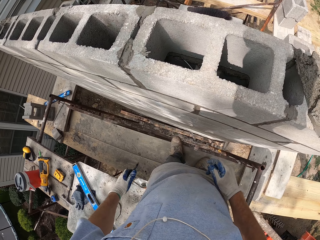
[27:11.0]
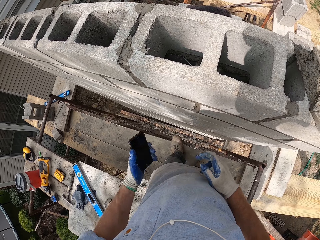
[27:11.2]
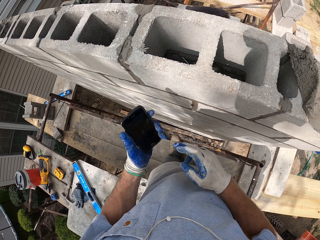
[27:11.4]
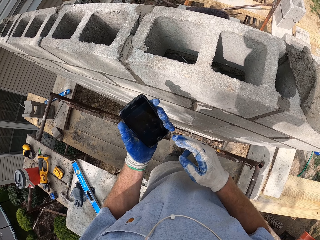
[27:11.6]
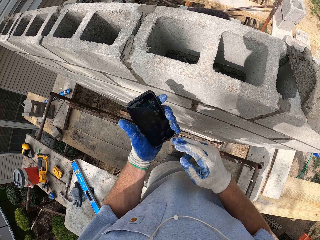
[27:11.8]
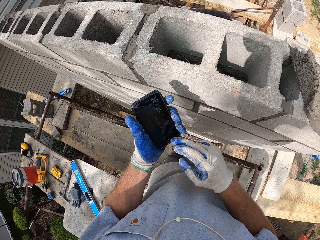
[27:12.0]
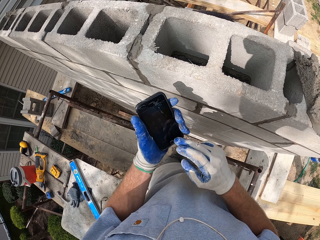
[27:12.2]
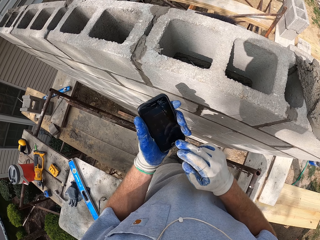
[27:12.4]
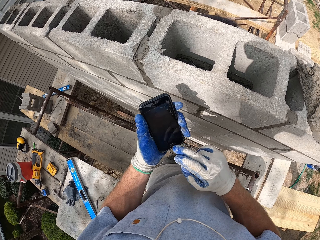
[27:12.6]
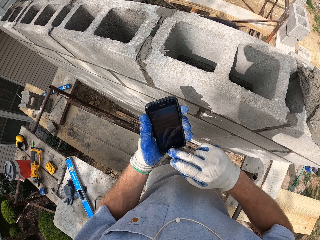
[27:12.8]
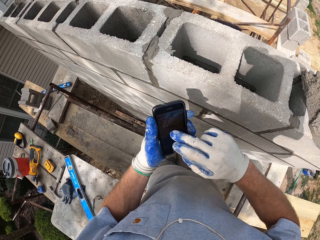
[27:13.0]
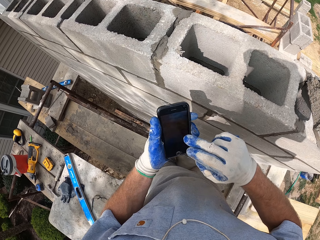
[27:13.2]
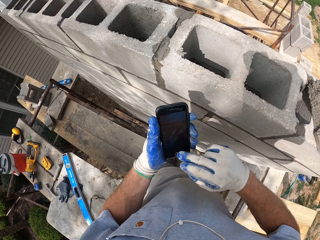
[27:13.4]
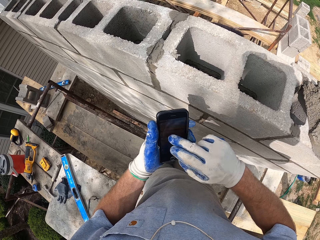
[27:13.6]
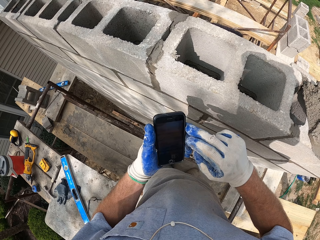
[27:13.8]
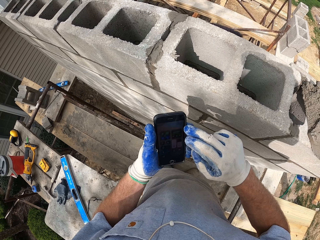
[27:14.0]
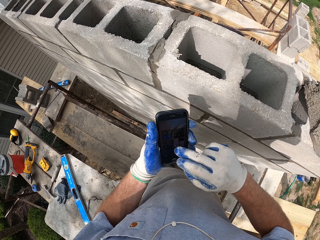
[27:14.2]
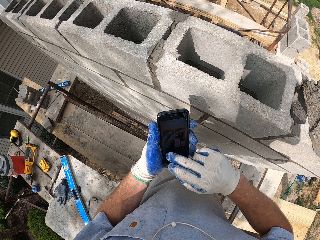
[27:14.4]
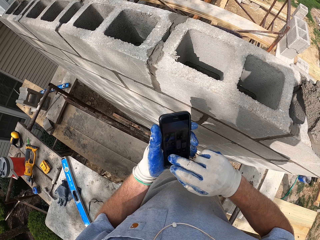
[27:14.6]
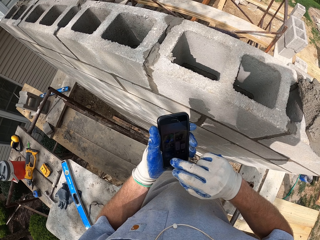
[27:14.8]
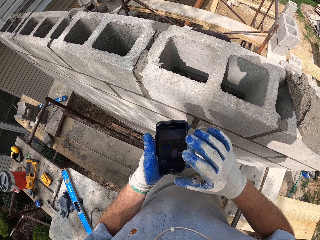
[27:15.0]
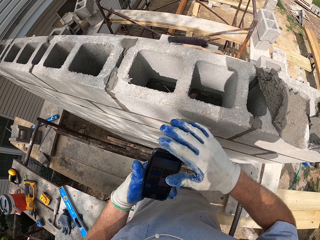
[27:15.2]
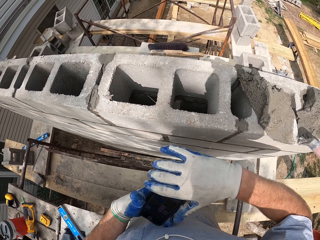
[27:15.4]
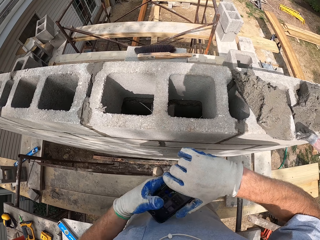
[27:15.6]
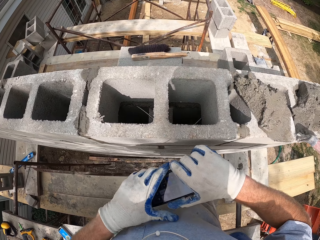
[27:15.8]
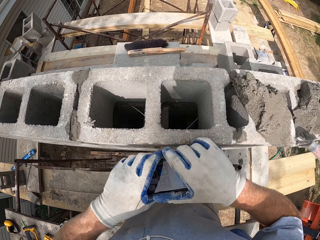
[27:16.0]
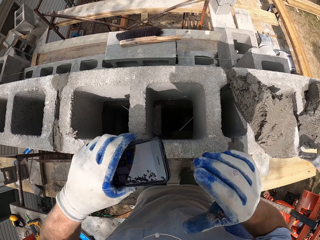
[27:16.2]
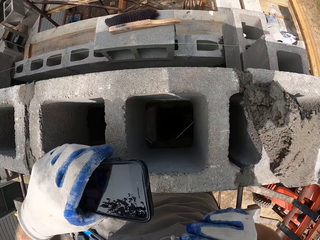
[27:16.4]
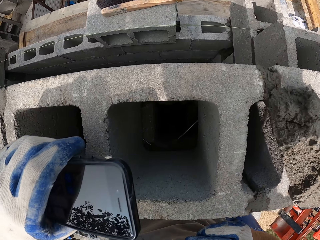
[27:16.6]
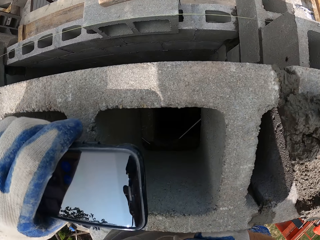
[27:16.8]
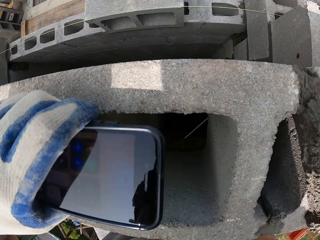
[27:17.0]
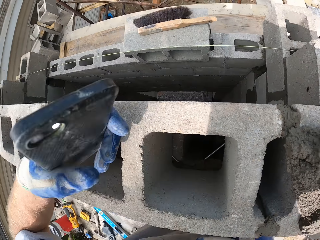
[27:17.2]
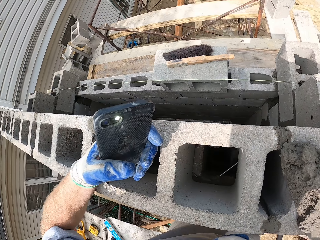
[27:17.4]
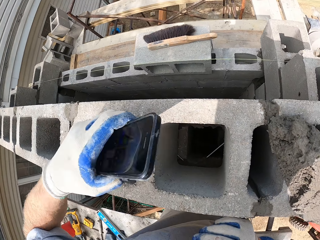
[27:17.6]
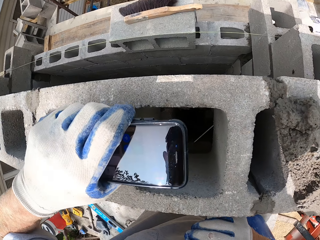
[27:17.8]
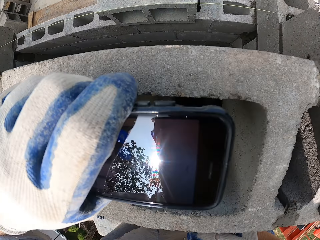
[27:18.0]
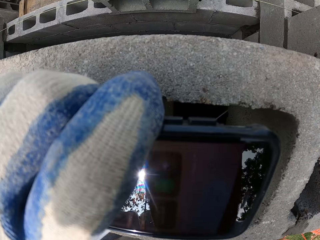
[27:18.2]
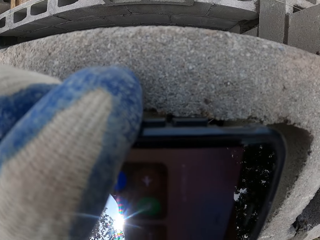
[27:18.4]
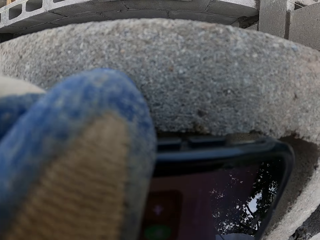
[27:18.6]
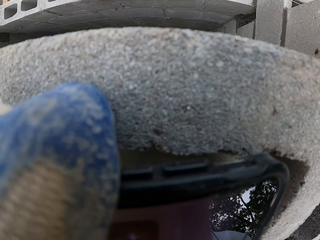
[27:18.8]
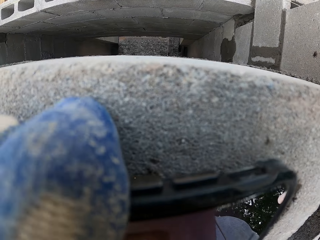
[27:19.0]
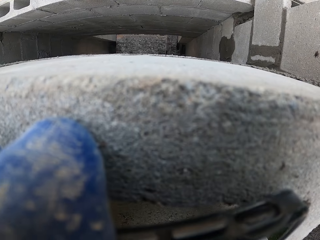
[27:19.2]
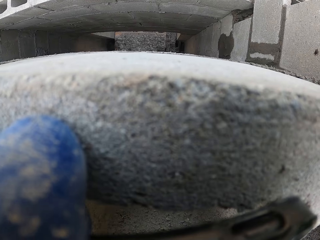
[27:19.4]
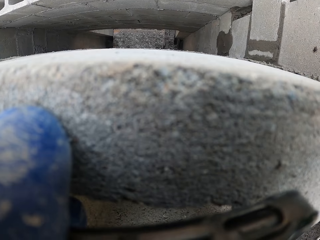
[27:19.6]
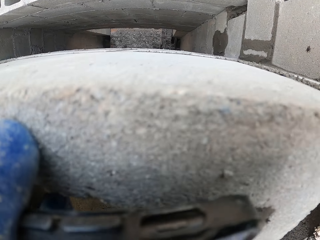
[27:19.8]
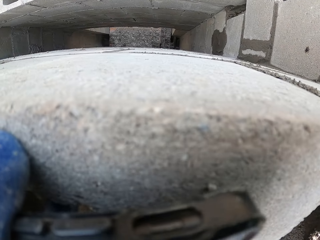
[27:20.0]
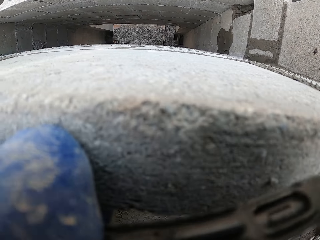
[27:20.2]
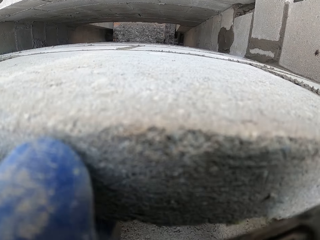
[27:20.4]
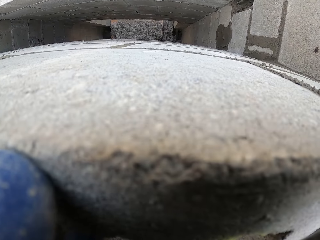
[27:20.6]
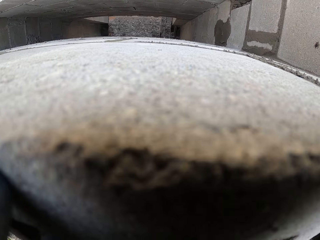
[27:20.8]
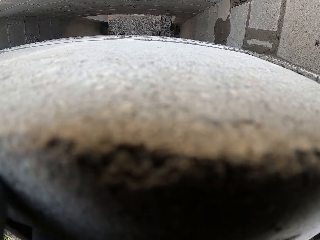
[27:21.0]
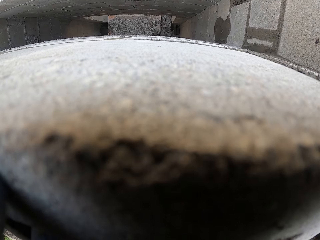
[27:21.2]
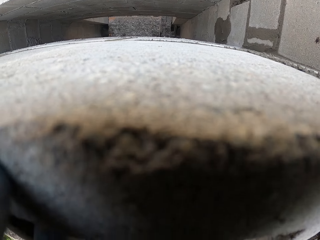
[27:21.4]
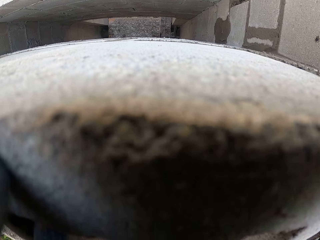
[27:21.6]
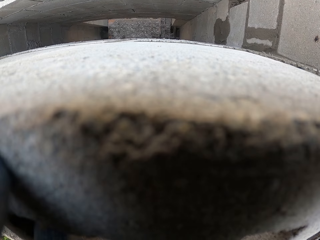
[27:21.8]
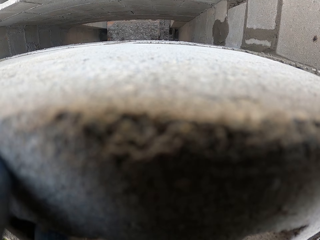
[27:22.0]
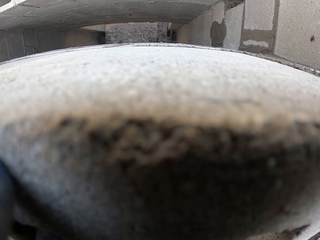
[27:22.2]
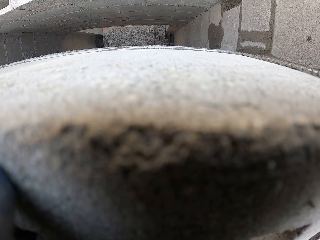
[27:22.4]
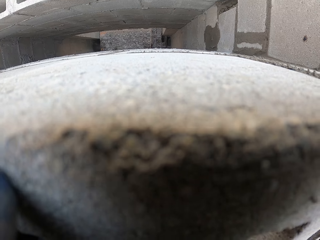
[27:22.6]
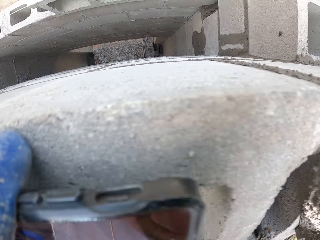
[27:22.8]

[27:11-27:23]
The camera wearer examines the wall. He drops his phone on the block.

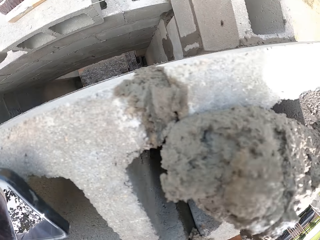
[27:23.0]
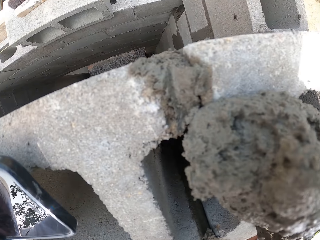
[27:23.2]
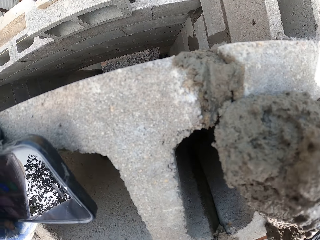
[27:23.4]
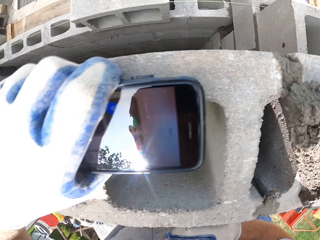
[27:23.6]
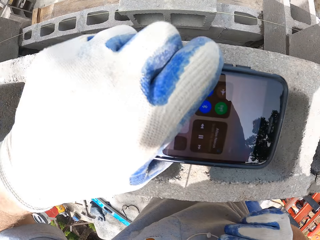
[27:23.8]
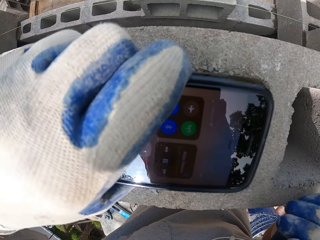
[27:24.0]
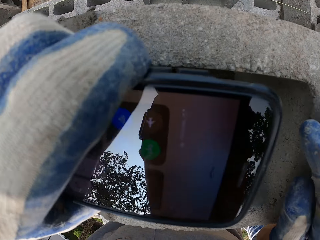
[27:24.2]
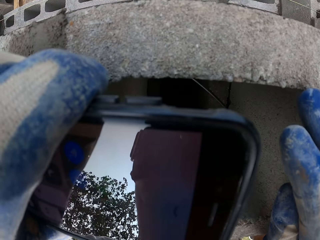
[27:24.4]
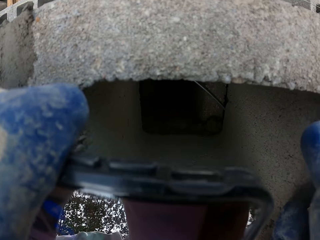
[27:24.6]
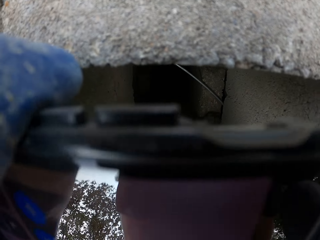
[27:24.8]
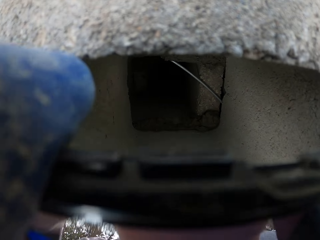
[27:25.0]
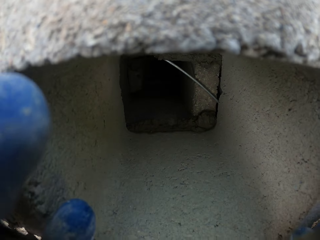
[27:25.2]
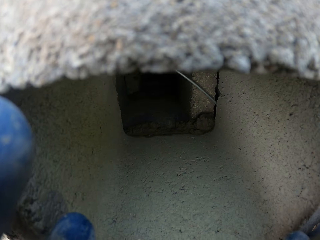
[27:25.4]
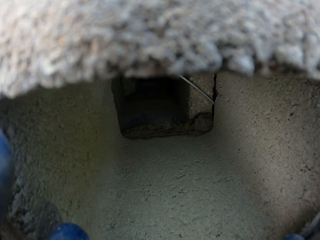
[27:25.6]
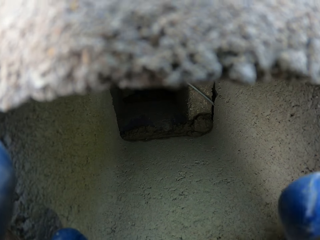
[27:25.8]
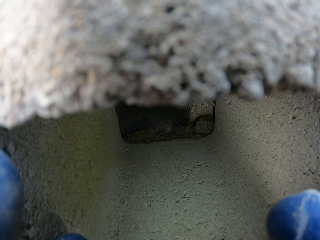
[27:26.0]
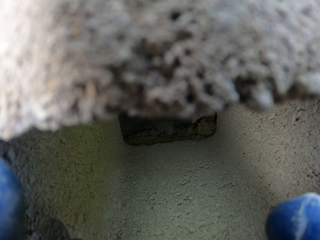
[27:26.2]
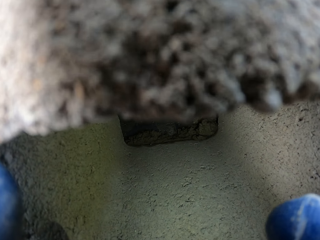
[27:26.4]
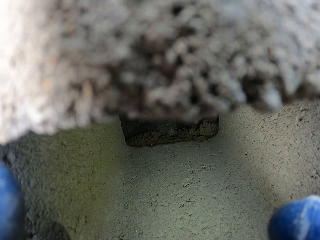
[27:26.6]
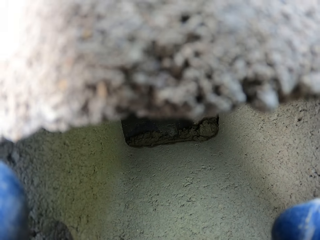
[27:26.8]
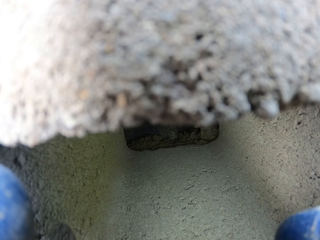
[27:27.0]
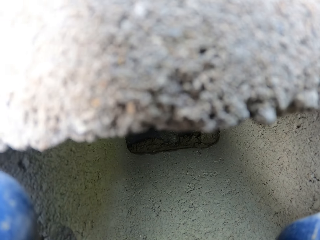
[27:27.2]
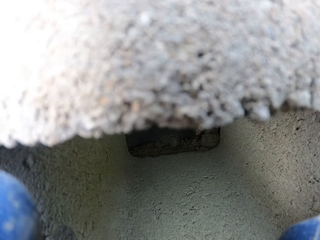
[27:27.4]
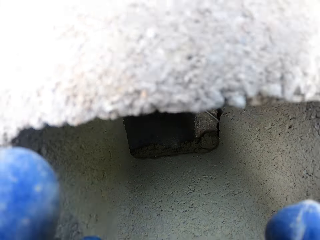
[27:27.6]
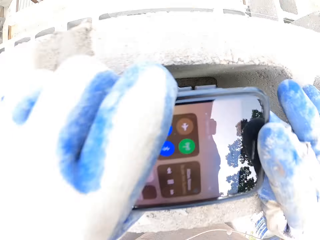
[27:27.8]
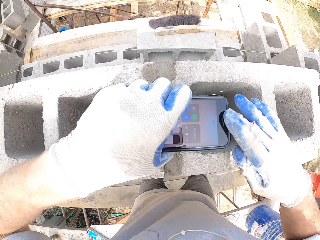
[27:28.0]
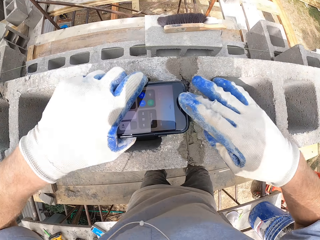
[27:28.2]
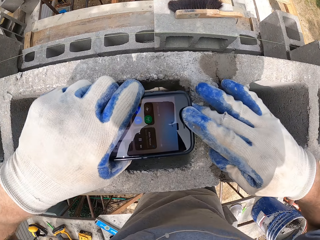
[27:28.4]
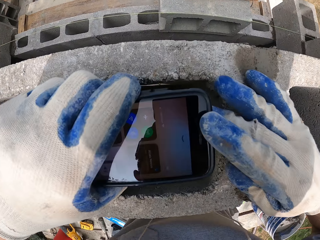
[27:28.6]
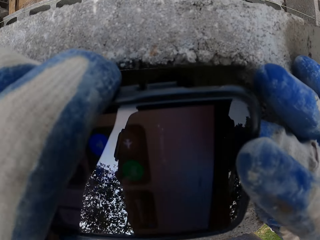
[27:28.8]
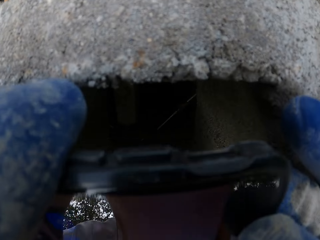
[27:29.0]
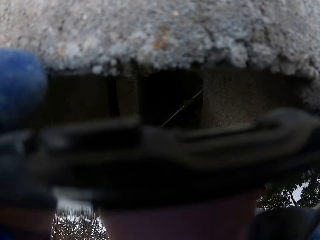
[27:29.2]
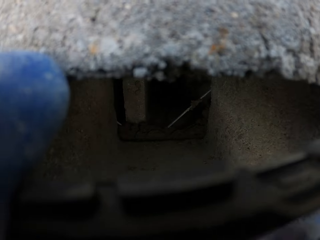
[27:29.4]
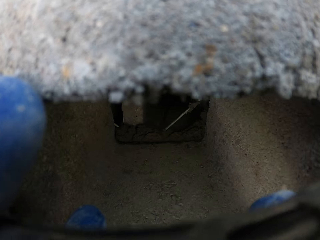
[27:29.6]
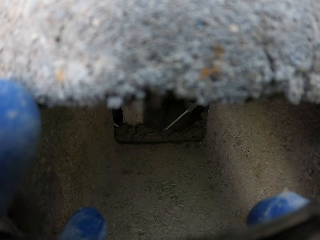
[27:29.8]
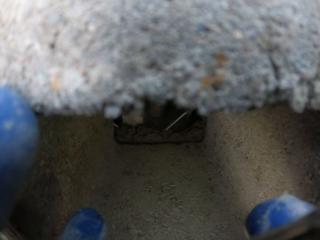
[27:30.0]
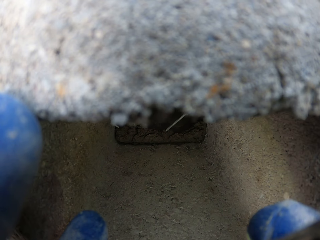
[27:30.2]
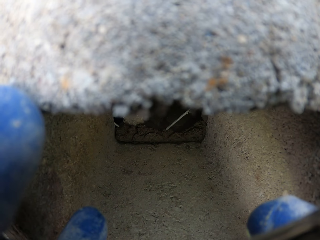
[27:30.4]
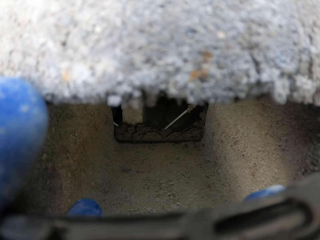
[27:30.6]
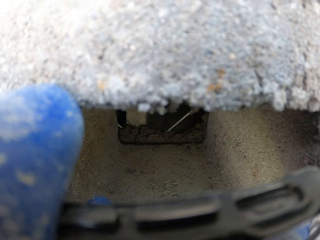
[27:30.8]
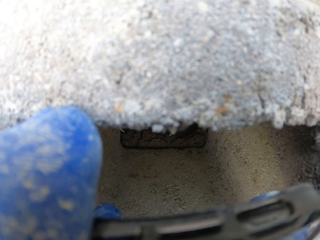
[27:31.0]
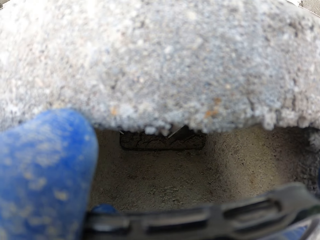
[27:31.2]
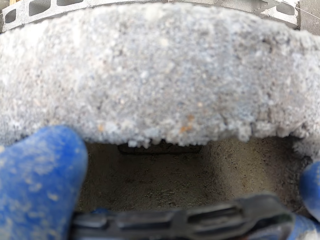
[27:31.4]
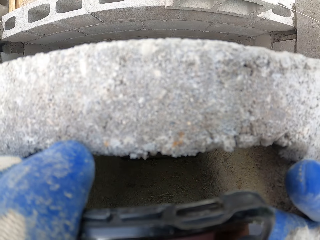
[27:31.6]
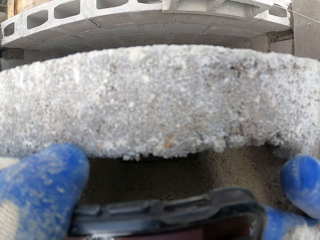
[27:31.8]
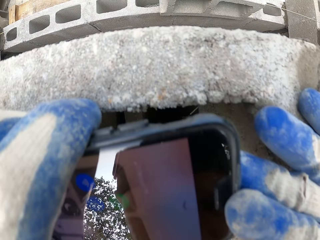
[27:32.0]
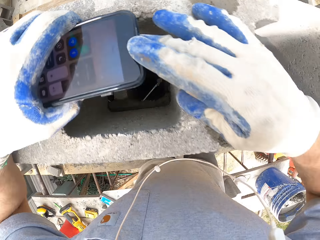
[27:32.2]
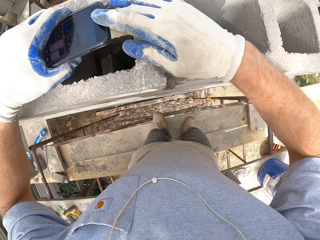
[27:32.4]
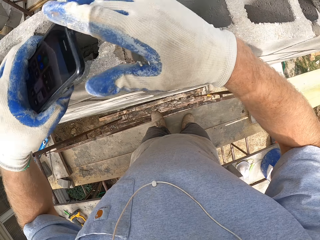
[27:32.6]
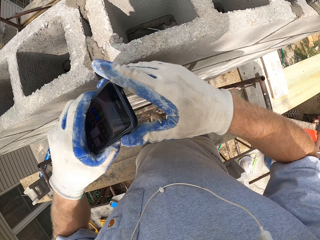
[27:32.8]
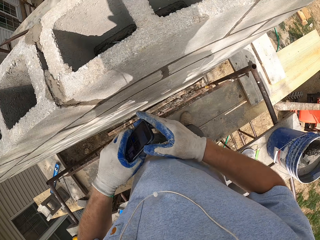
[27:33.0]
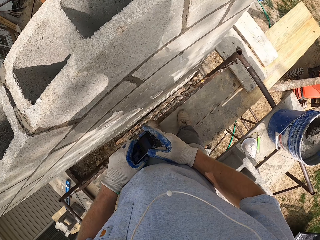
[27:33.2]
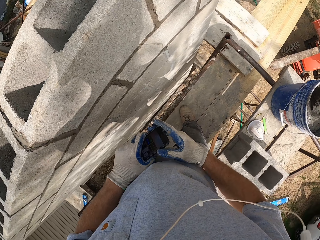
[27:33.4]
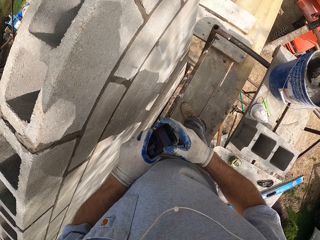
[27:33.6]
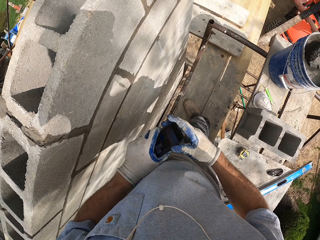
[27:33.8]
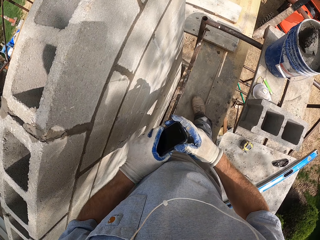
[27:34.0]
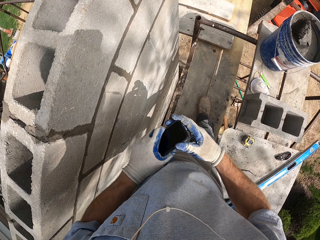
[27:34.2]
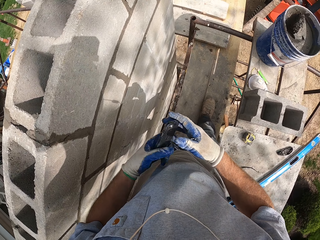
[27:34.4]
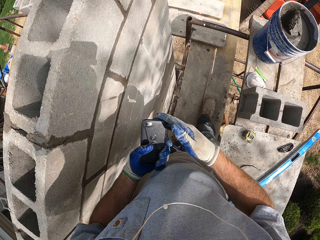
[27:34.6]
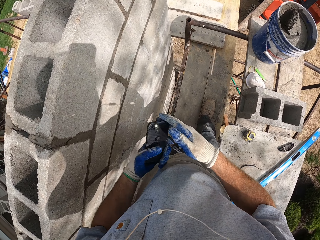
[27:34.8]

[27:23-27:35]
The camera wearer looks into the block hole. They switch off the phone light.
